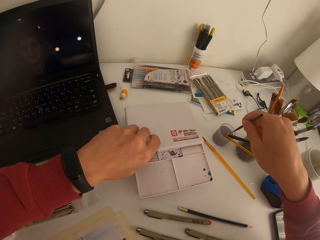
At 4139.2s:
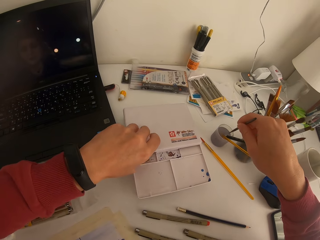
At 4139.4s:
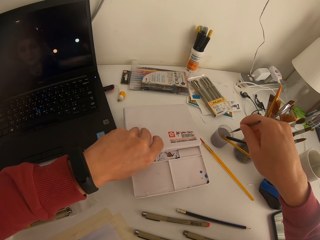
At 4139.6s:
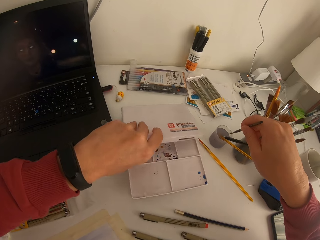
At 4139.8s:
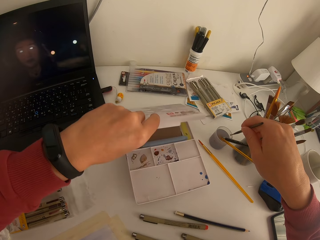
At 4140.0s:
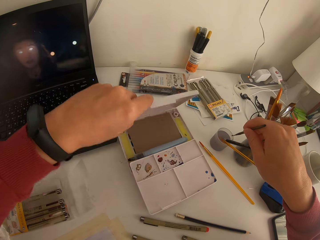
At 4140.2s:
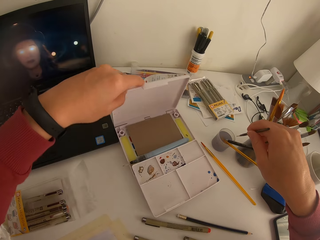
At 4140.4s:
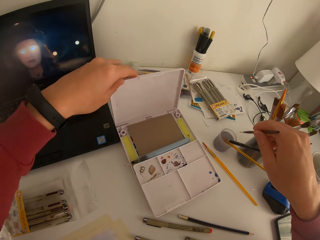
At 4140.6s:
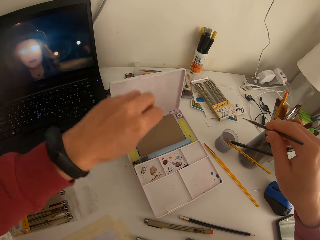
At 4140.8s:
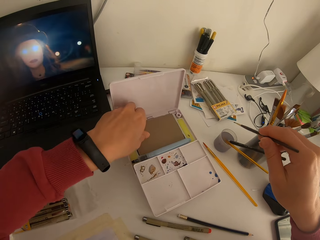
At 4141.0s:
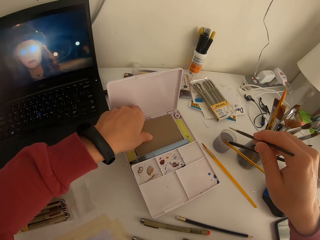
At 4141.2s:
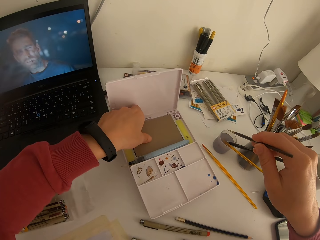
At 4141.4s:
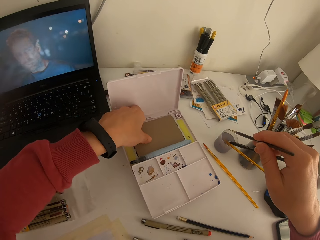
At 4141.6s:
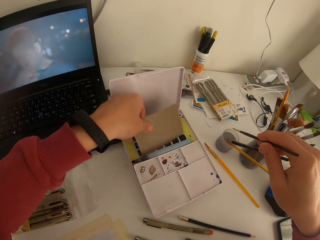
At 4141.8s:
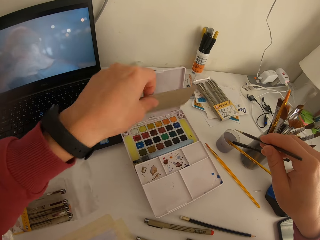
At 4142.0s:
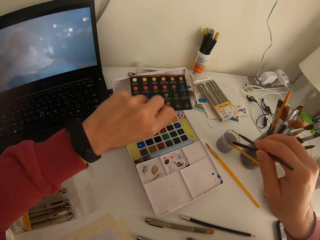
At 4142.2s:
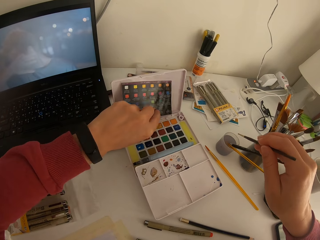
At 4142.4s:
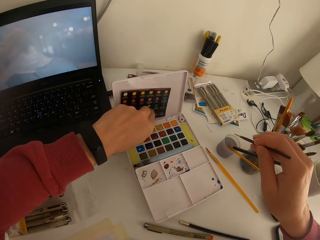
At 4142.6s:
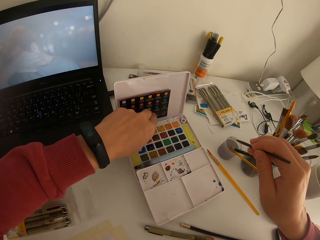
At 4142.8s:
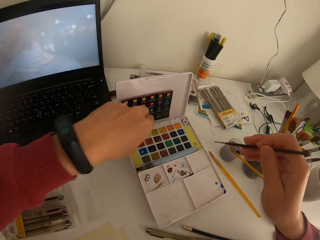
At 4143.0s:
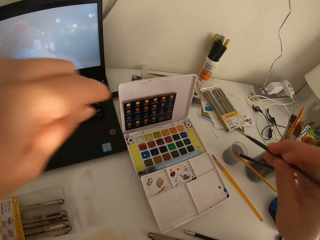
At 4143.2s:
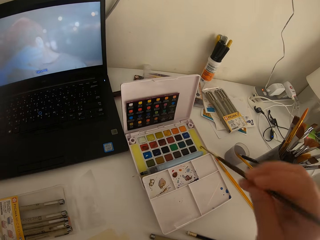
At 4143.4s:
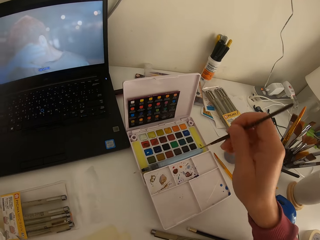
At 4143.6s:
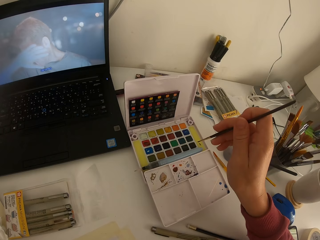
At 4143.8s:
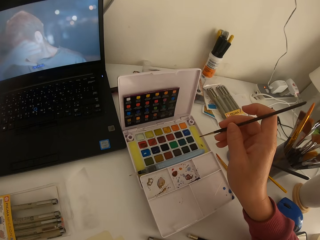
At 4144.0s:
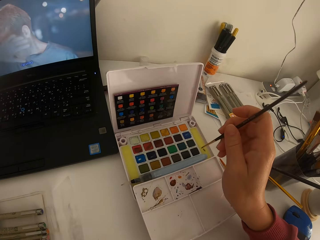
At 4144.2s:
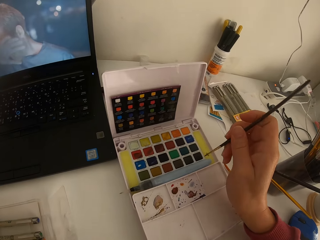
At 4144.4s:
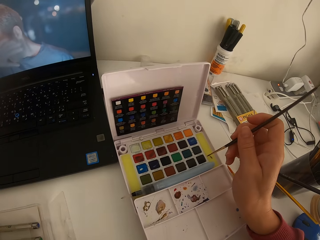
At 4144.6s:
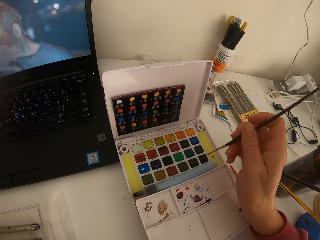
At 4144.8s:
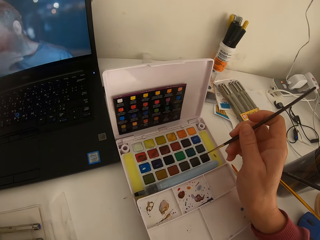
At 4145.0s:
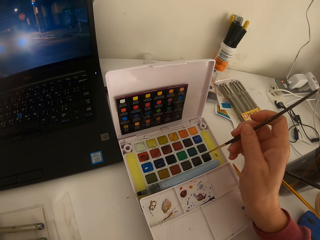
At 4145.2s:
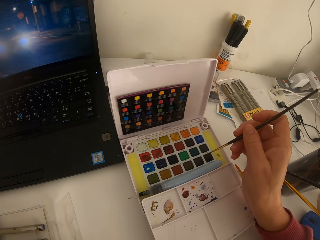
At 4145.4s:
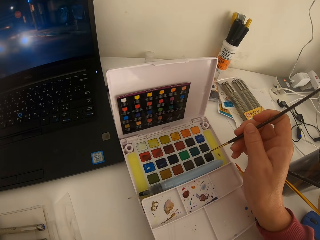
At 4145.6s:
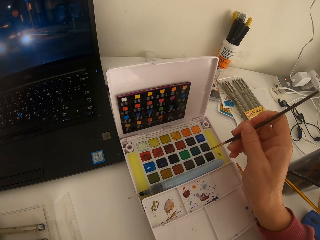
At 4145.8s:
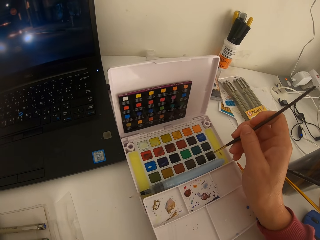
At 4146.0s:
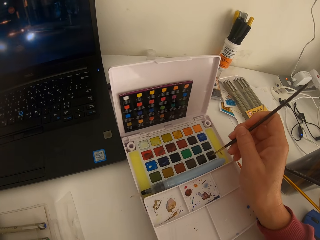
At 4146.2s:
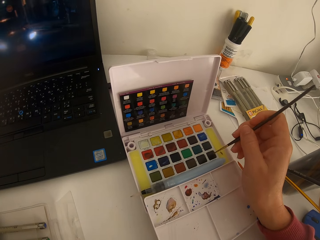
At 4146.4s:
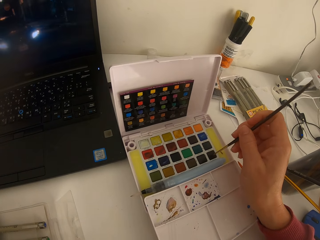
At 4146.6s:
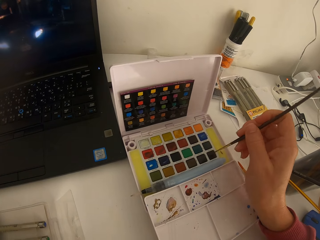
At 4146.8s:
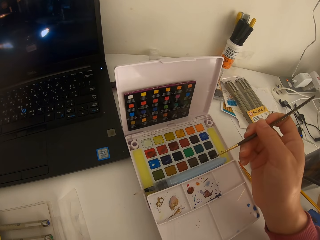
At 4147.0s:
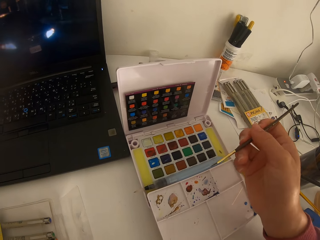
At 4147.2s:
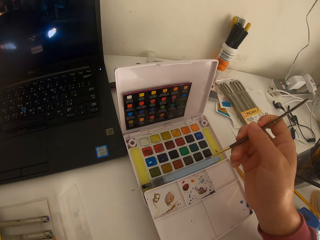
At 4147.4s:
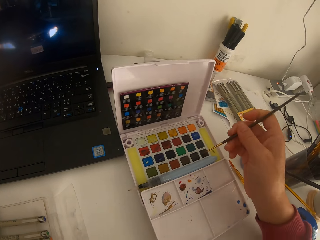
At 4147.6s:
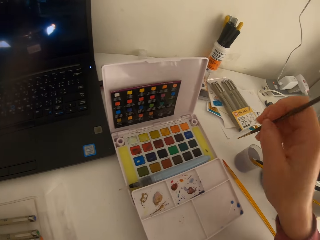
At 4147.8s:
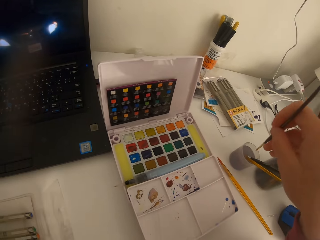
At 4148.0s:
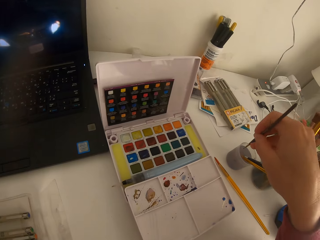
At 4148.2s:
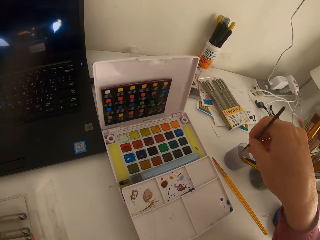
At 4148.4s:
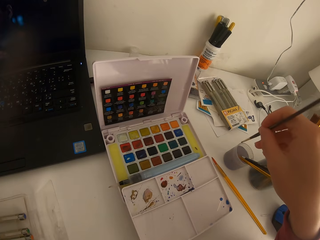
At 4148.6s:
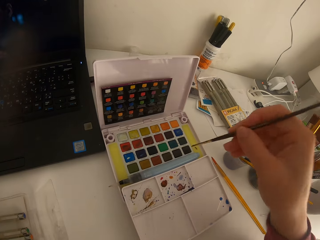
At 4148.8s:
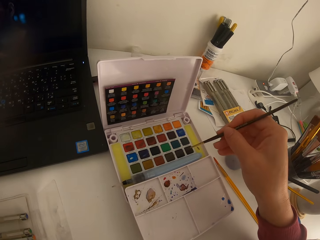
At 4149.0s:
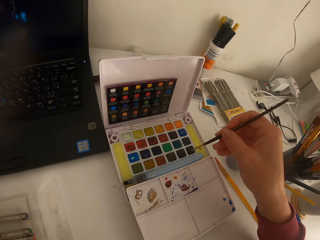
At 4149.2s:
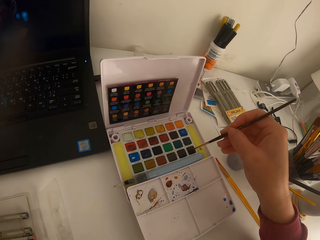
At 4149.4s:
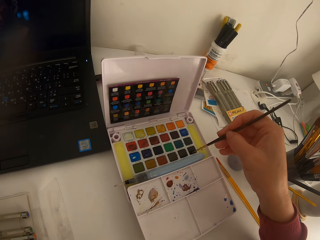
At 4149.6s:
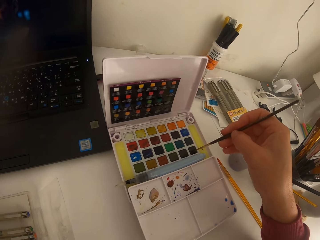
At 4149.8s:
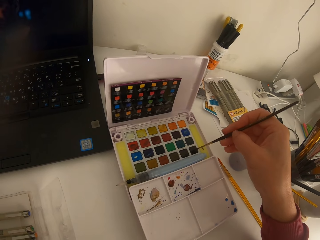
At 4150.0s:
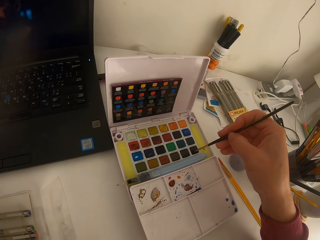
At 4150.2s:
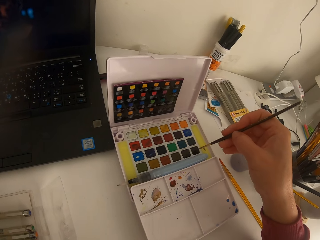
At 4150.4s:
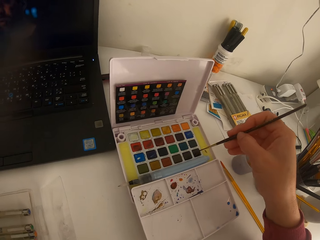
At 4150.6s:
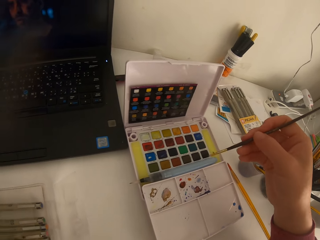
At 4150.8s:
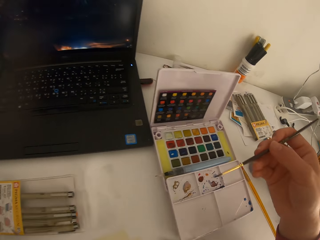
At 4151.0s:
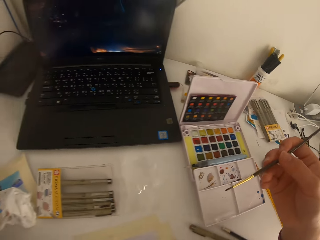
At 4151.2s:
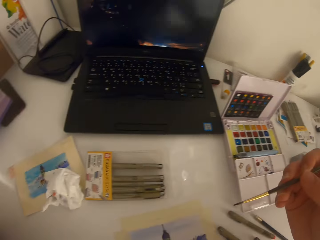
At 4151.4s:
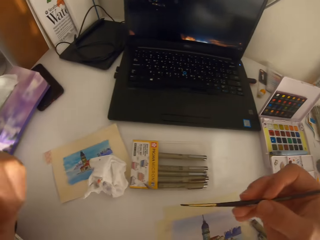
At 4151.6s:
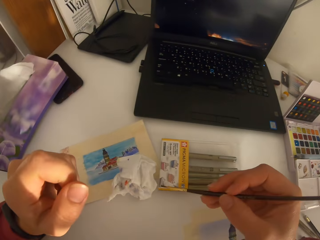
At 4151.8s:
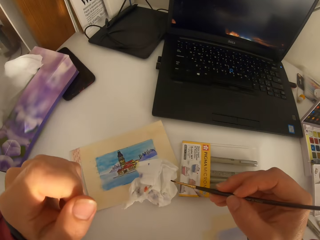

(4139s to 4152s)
The camera wearer dips a painting brush in water. They open a water color set. They dip the painting brush in water color. They dip the painting brush in the water. They dip the painting brush in the water color.

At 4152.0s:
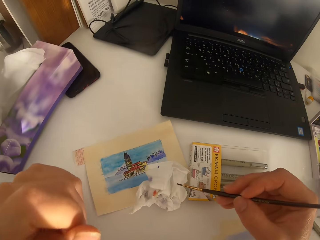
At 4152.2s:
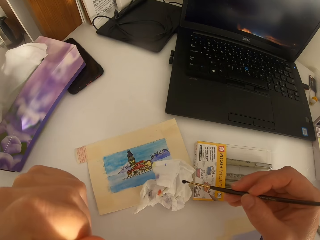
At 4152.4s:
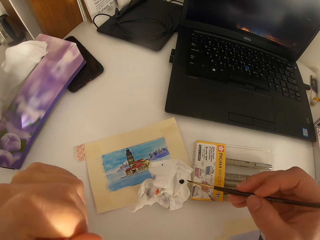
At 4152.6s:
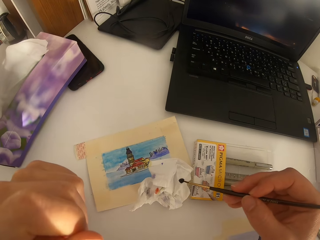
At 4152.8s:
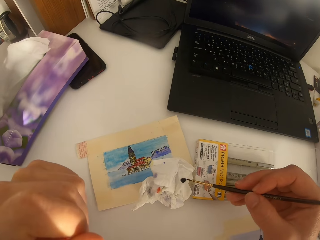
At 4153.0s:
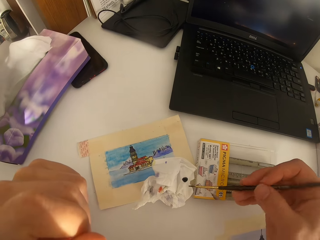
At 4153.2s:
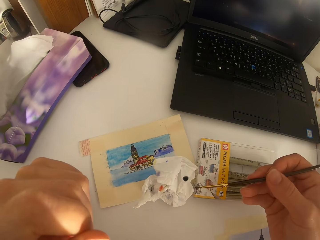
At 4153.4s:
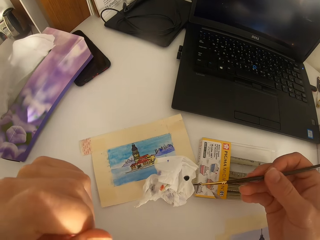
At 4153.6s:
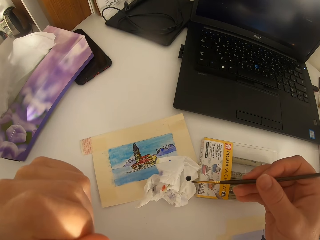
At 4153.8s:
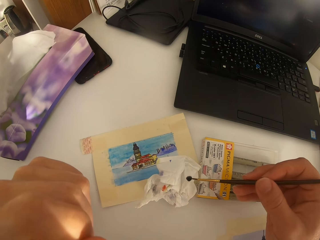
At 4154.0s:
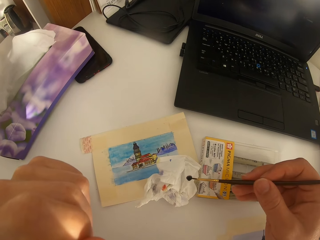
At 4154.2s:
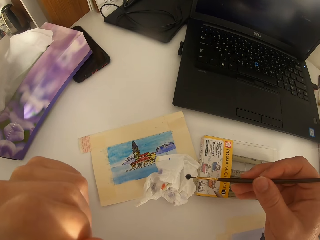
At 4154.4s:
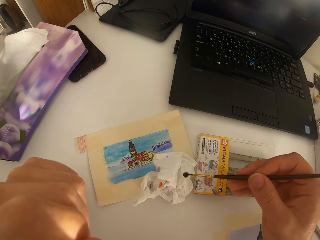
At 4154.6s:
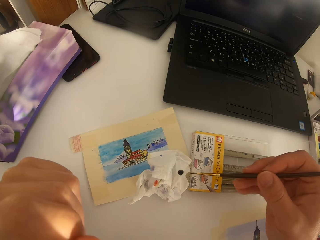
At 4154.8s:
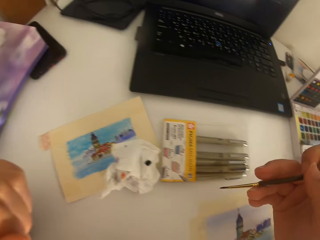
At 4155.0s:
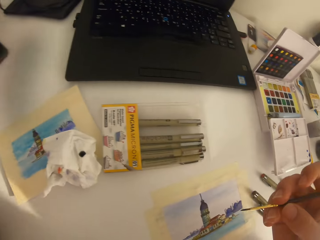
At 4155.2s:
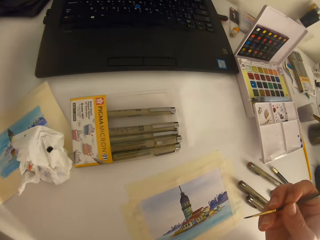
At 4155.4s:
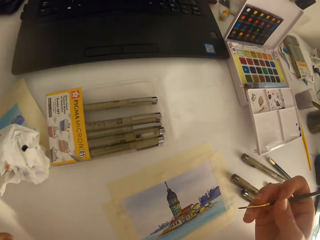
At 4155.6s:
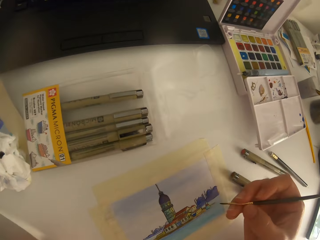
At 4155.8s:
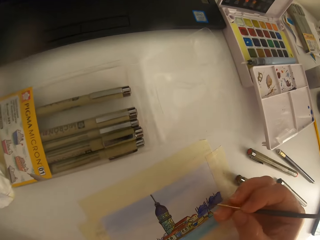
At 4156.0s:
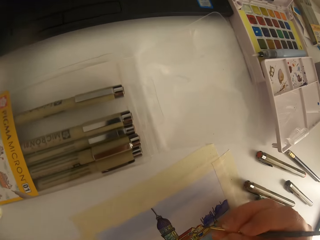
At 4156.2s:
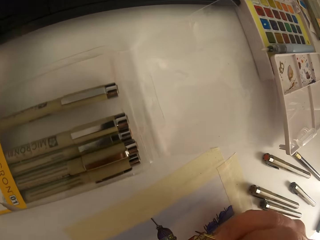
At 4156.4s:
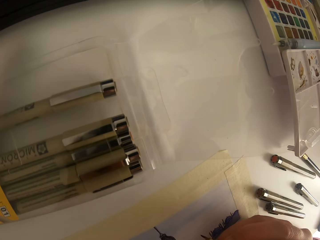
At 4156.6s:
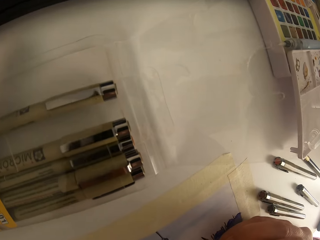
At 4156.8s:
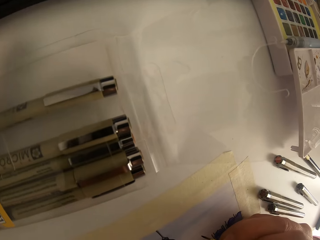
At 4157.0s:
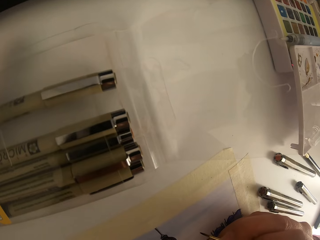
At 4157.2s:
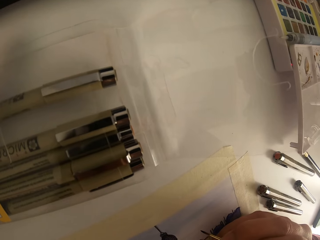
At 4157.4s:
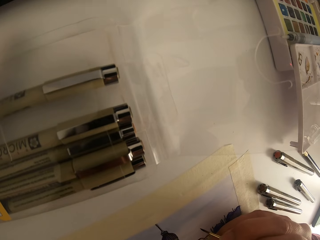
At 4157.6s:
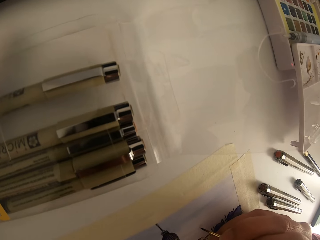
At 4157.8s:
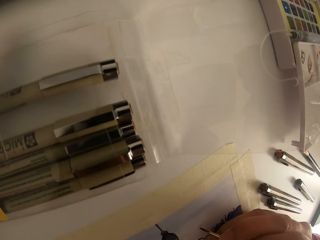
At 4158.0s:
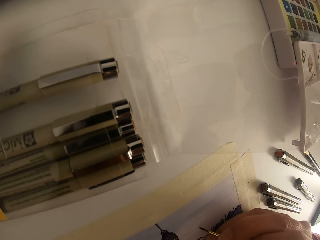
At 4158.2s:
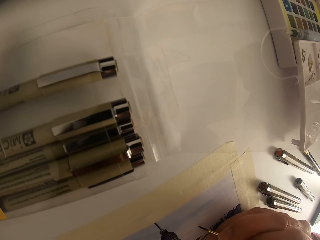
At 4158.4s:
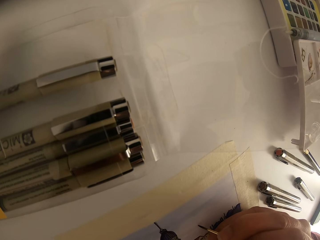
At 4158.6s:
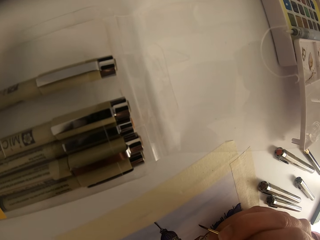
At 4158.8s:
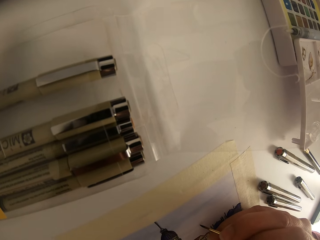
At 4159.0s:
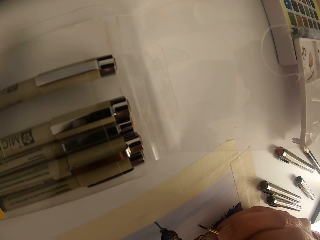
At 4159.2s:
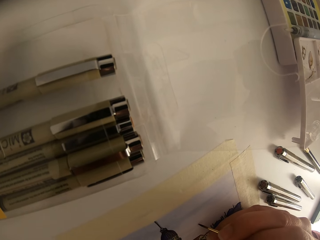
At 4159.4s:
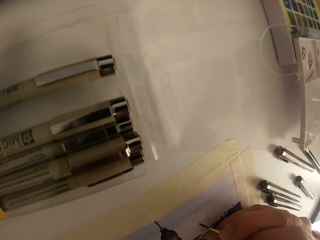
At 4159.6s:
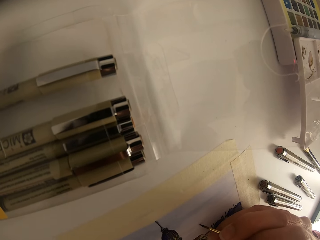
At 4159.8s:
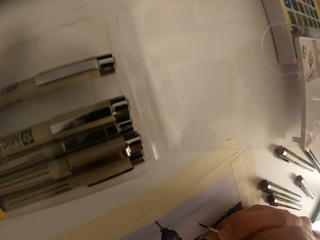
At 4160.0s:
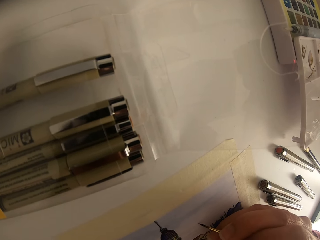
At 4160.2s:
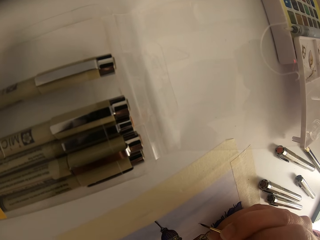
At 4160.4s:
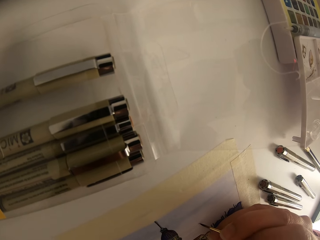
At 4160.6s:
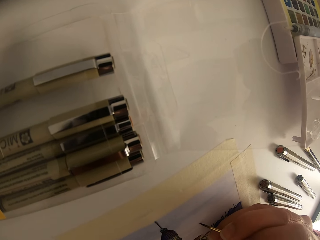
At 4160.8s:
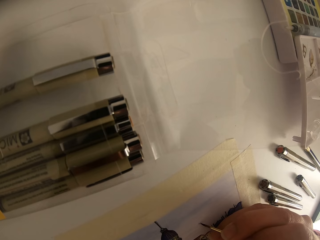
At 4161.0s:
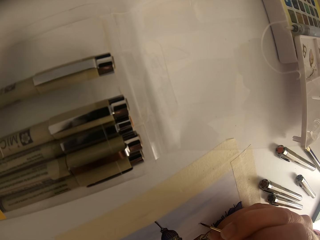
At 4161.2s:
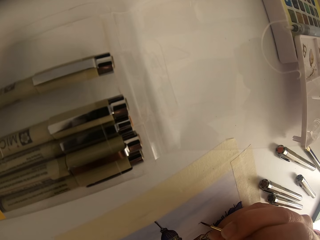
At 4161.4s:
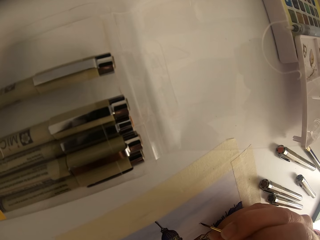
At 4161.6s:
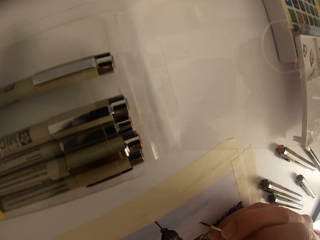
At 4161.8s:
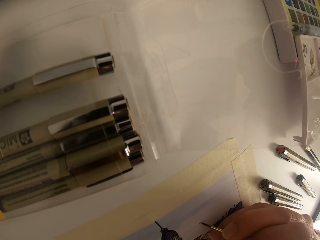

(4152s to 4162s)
The camera wearer removes excess water color from the brush with a serviette. They rub the paintbrush in a paper. They paint a picture.
